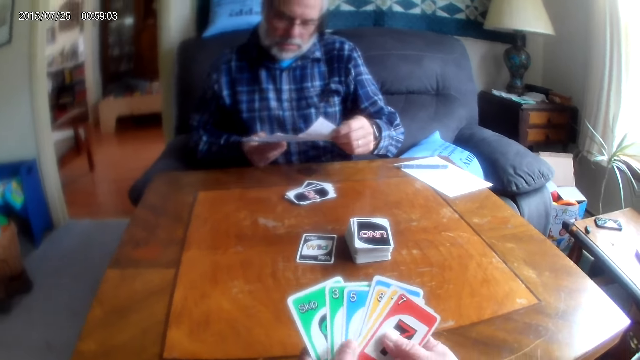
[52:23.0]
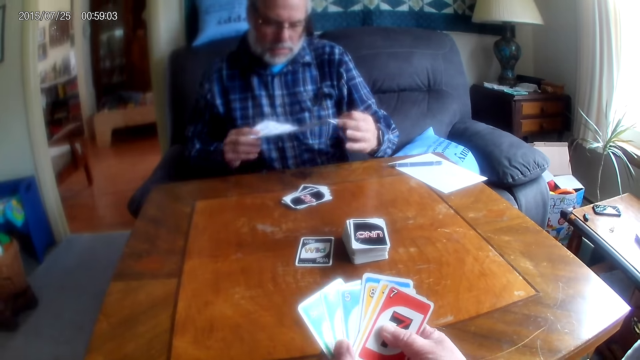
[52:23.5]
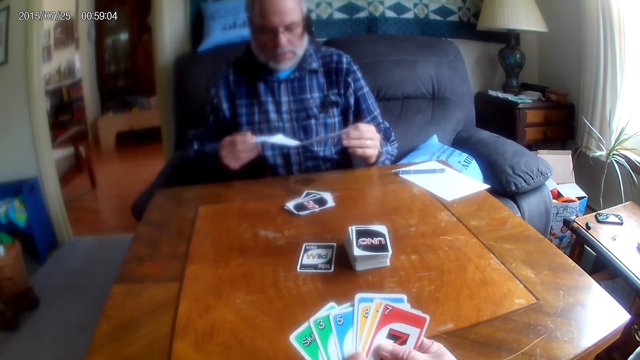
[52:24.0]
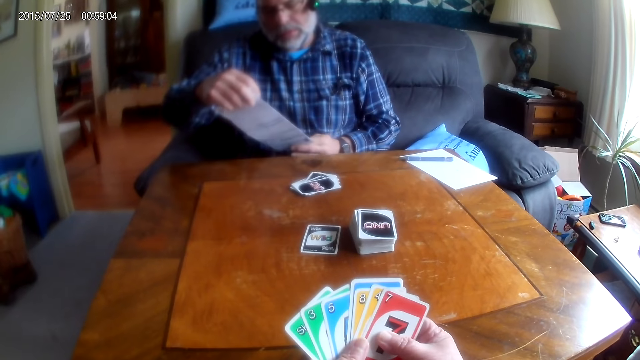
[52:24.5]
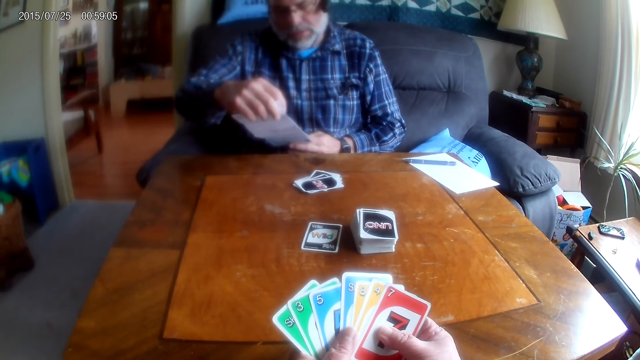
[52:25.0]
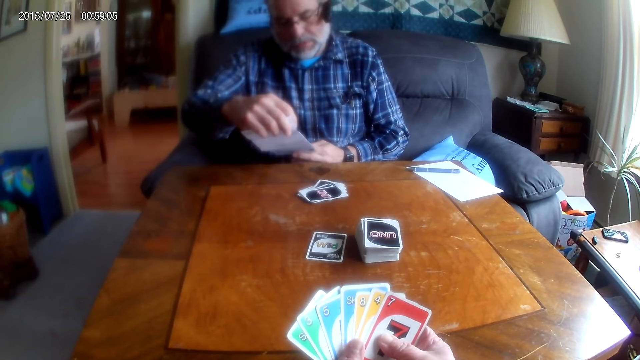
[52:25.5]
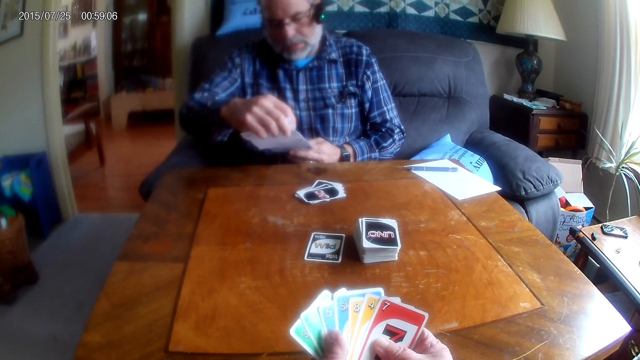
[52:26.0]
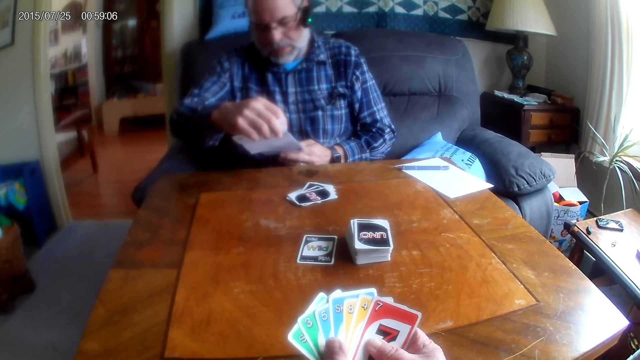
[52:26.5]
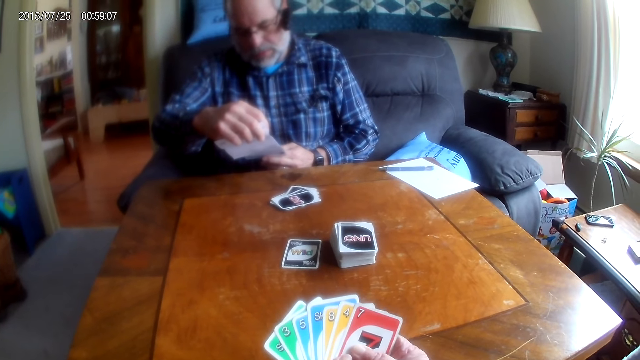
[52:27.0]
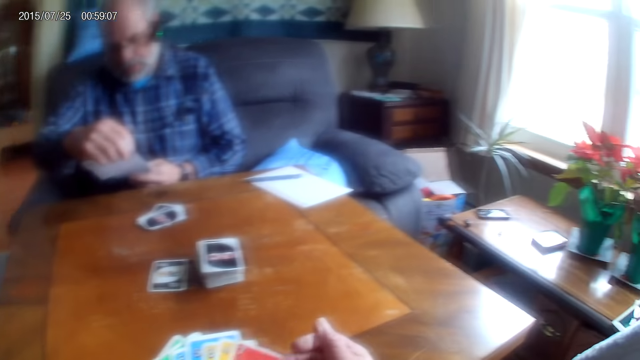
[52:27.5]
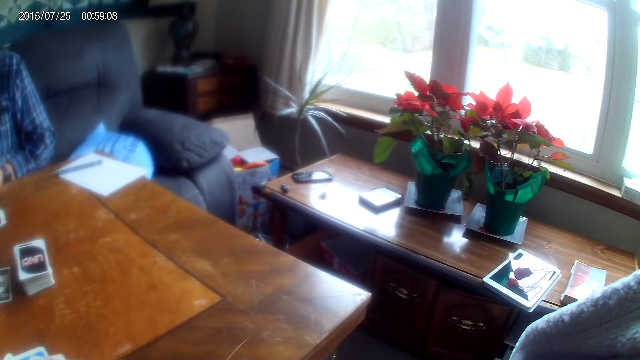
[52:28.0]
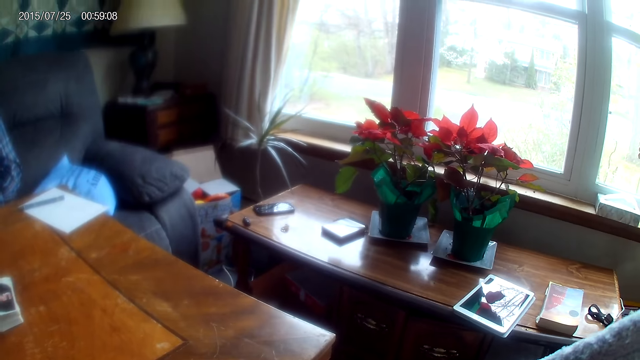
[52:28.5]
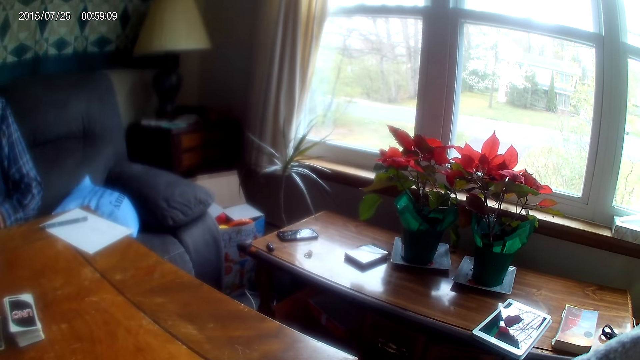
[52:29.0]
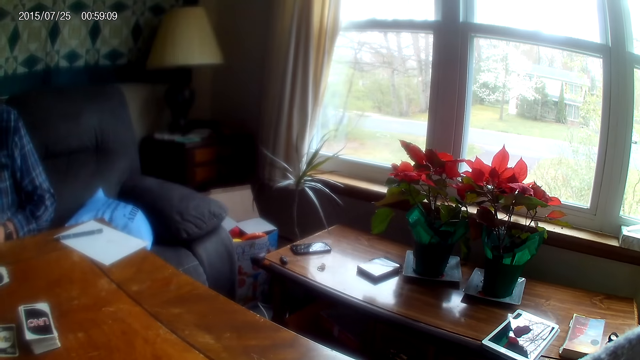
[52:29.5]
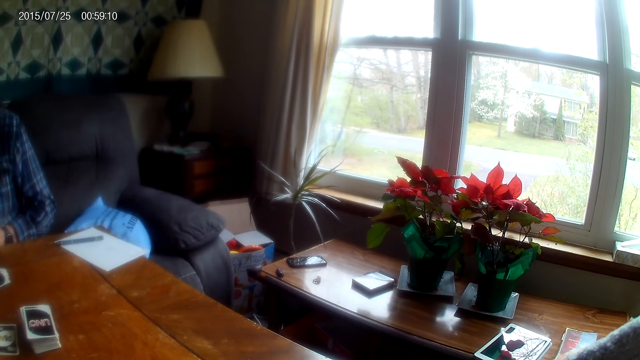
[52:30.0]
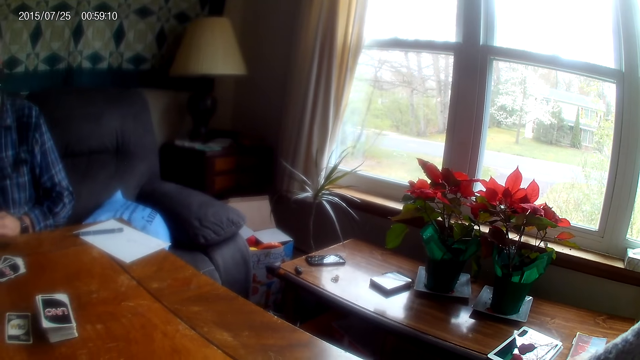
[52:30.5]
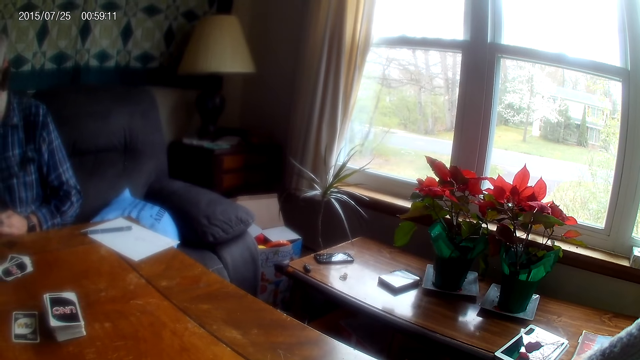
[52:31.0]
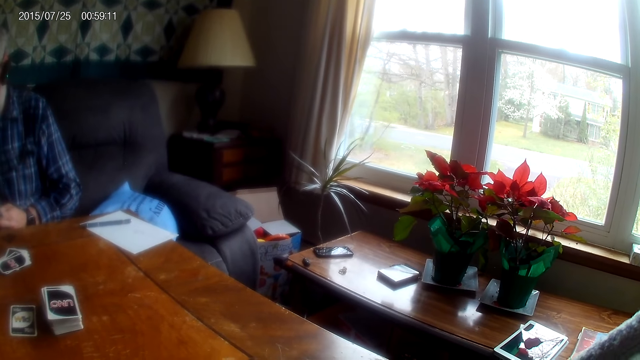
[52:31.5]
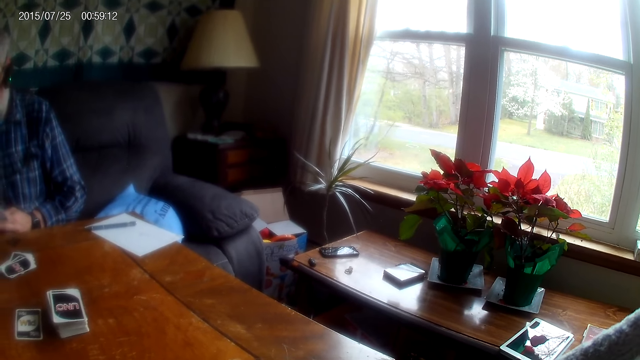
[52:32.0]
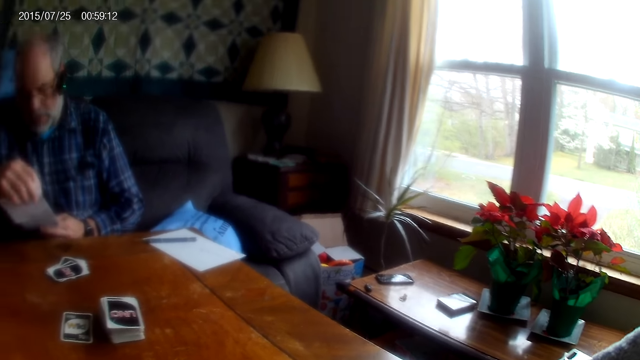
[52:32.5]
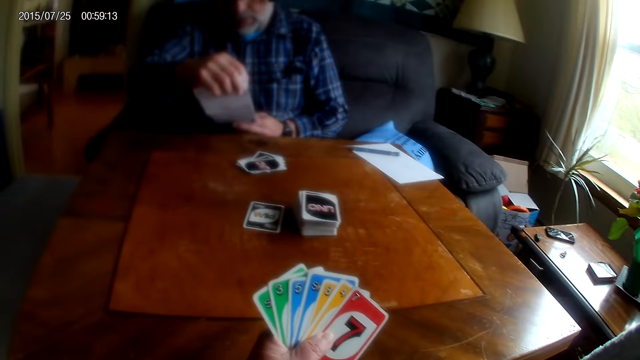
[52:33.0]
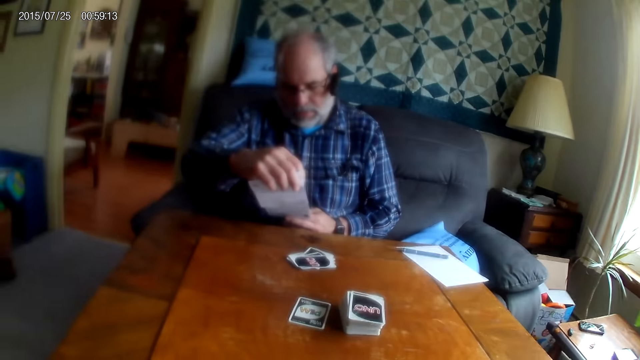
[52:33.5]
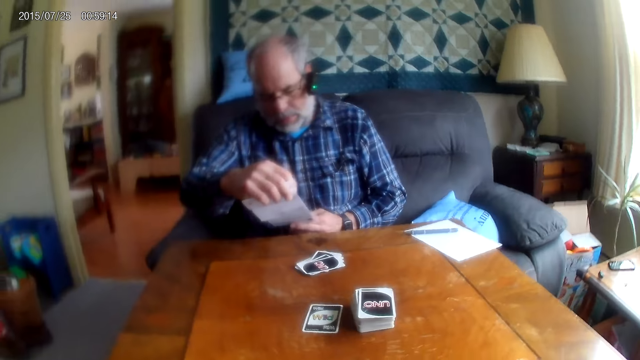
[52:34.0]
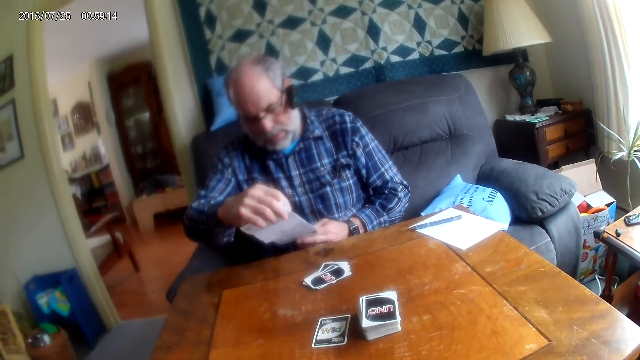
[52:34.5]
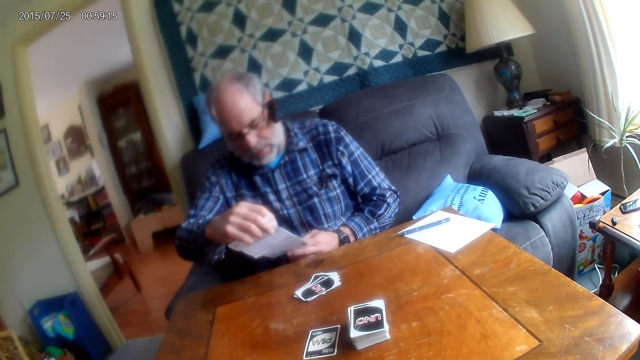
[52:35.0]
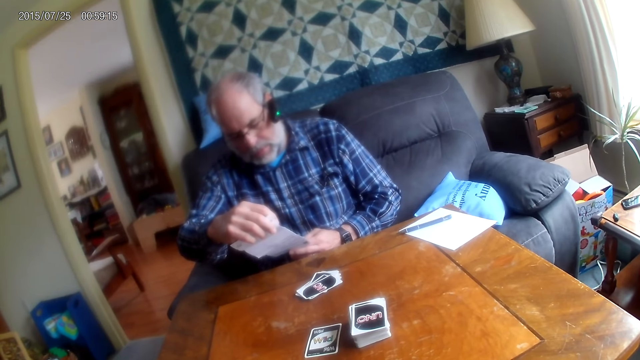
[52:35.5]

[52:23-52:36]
The man reads the paper. The camera wearer looks around the room. They converse with the man.

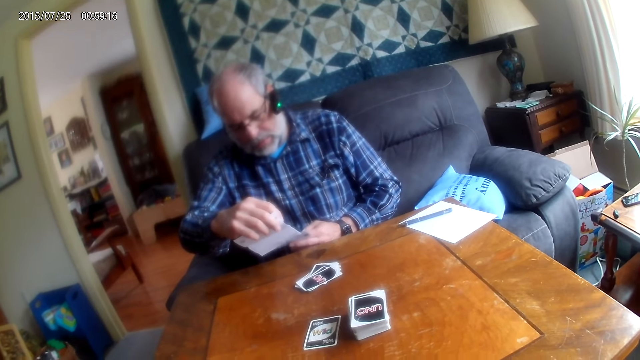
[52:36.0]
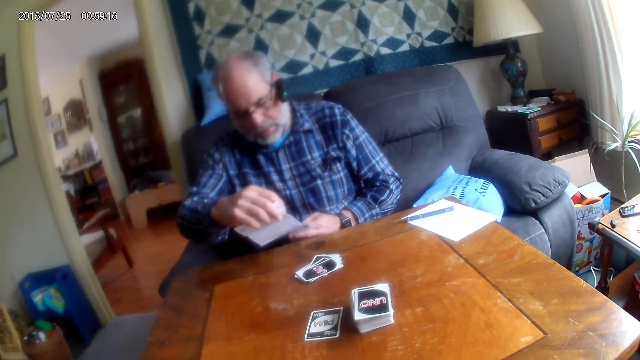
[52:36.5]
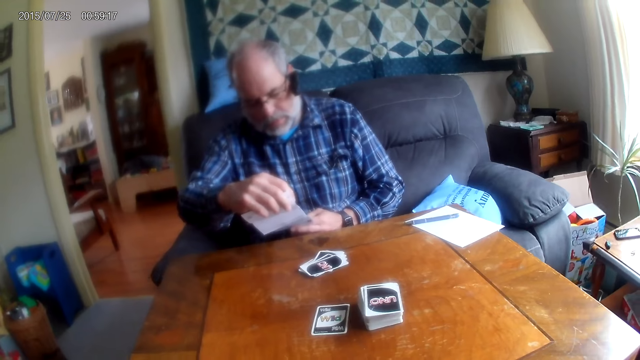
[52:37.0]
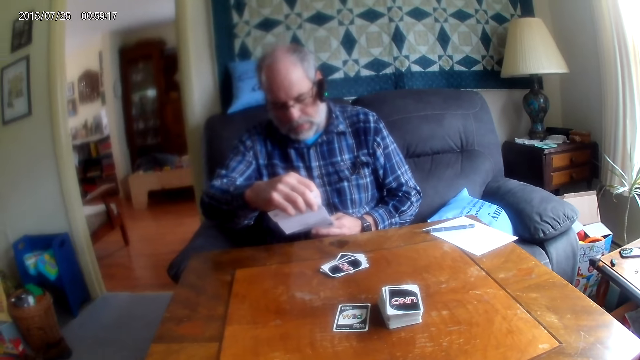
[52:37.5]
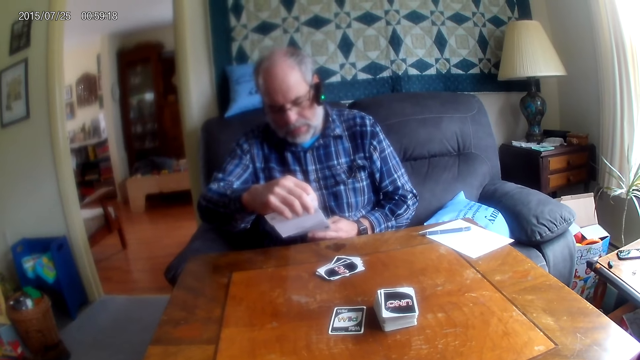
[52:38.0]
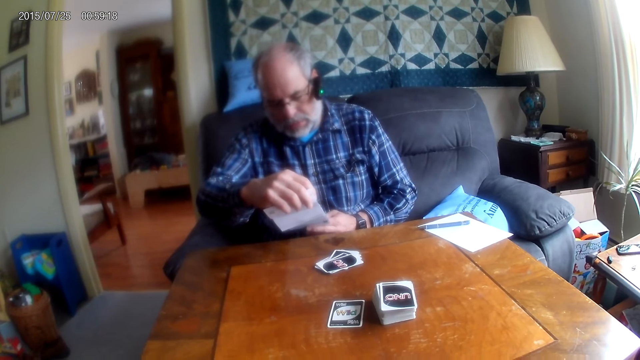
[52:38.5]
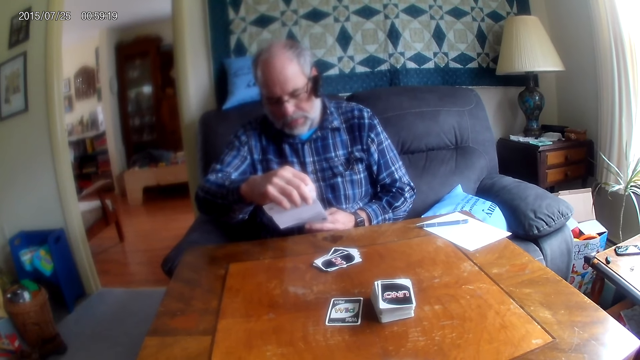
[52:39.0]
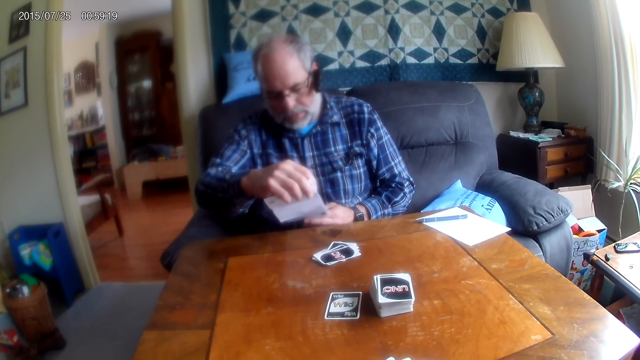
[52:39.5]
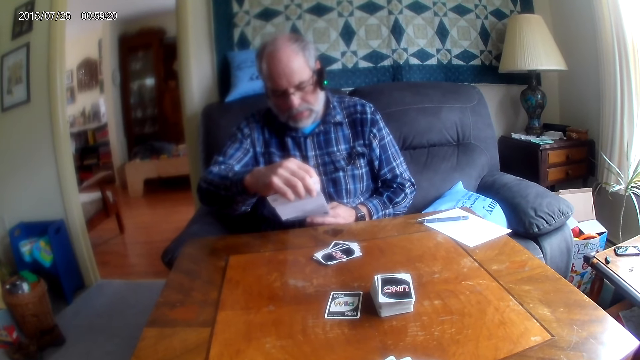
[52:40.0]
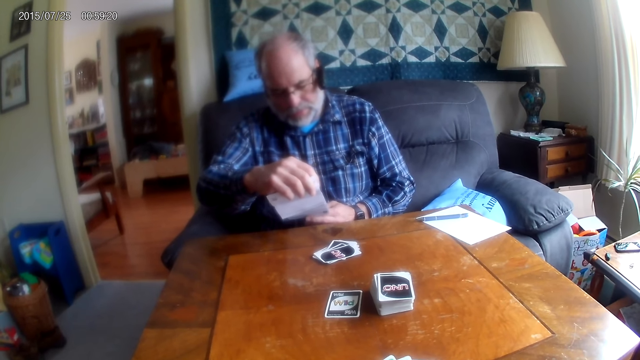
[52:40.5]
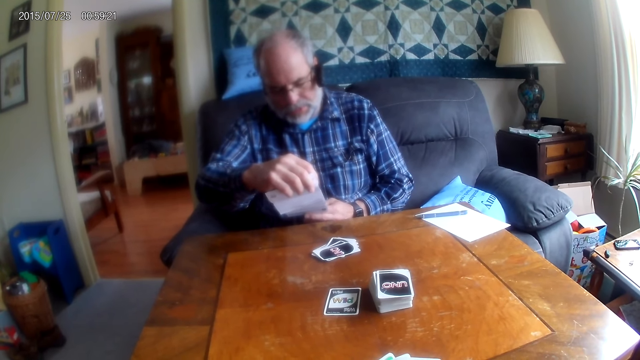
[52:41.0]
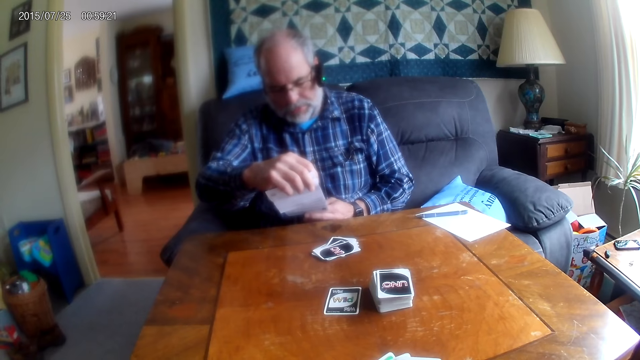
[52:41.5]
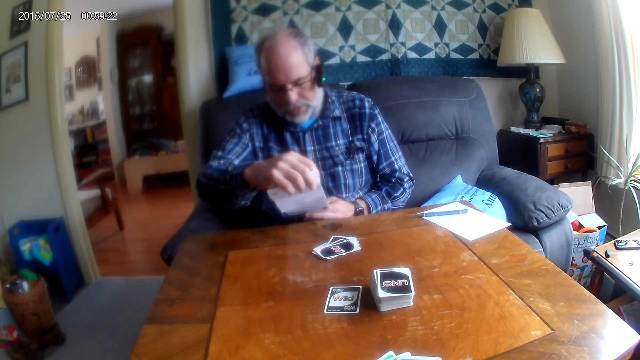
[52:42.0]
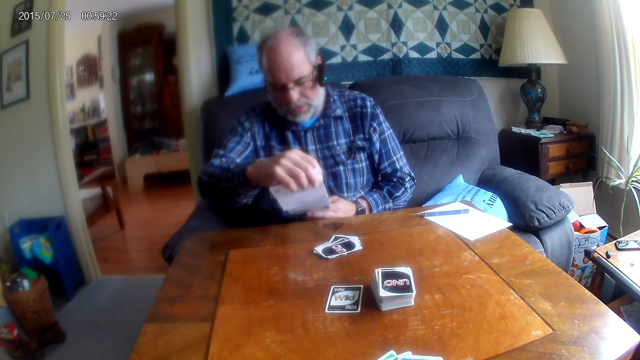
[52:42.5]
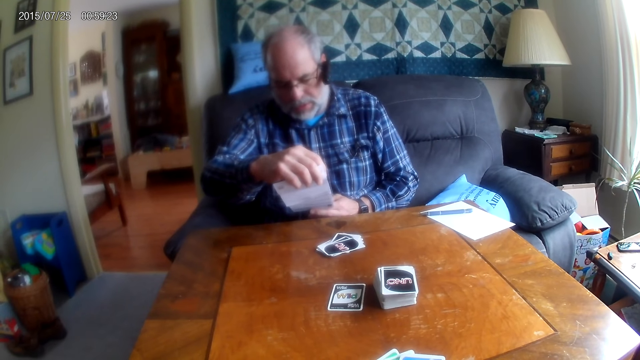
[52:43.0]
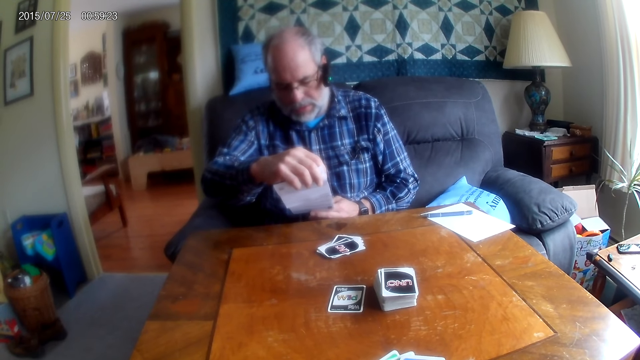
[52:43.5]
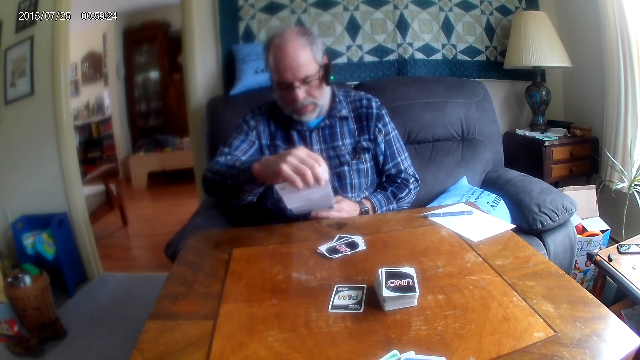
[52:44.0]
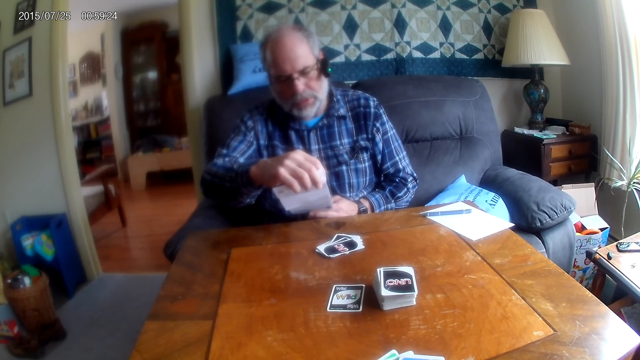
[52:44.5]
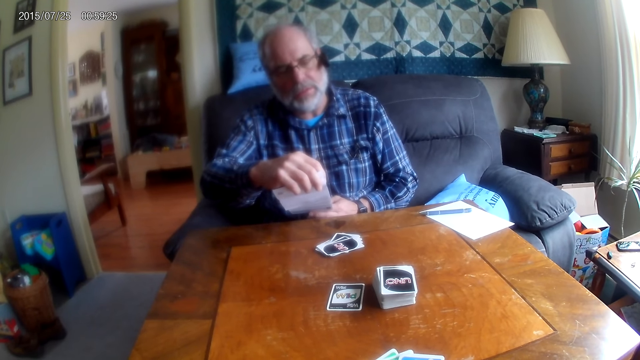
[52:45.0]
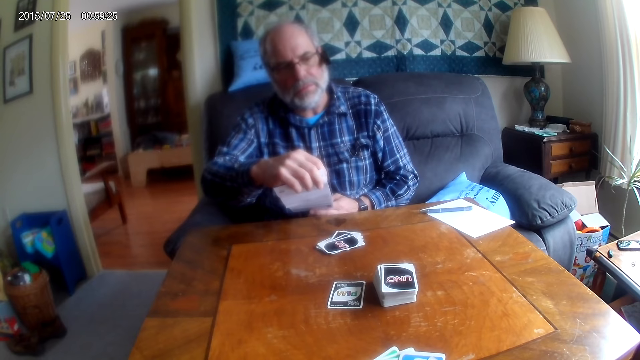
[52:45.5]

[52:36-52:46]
The man responds to the camera wearer.
